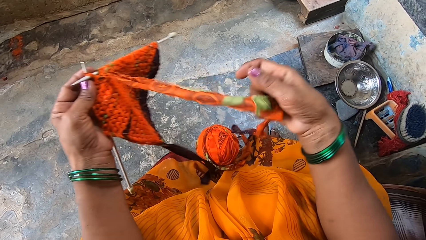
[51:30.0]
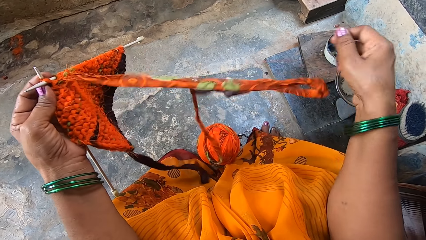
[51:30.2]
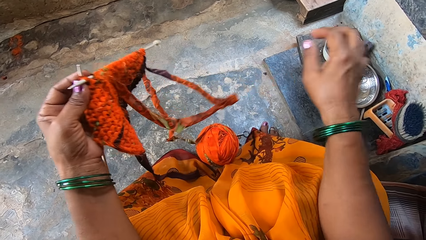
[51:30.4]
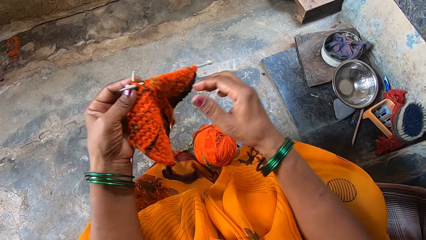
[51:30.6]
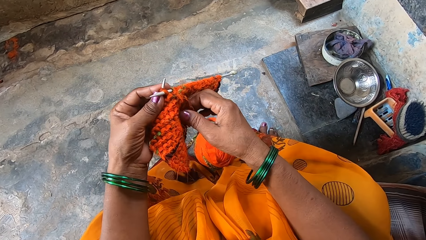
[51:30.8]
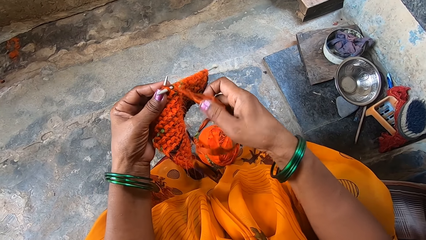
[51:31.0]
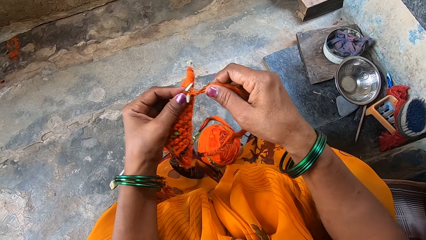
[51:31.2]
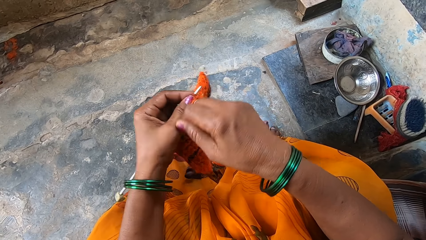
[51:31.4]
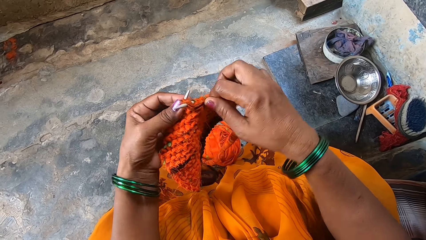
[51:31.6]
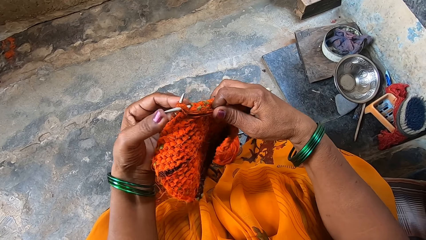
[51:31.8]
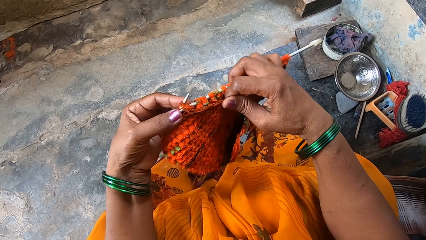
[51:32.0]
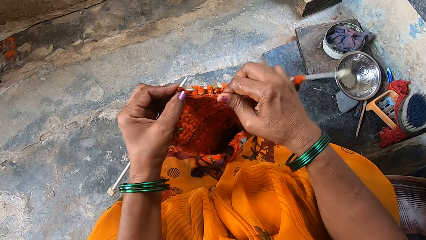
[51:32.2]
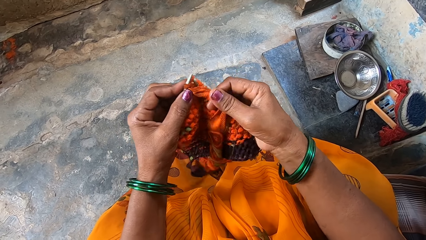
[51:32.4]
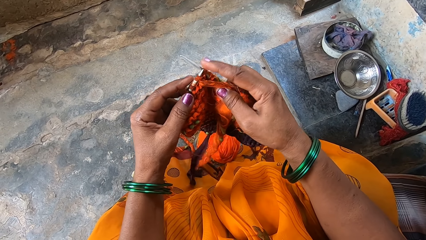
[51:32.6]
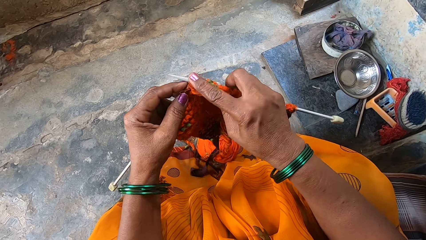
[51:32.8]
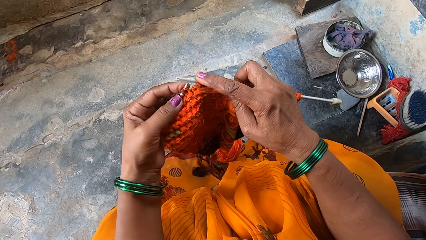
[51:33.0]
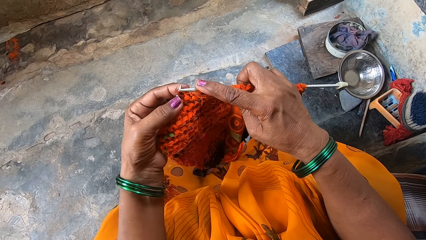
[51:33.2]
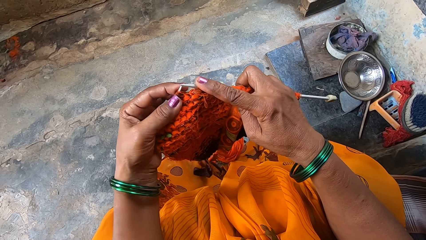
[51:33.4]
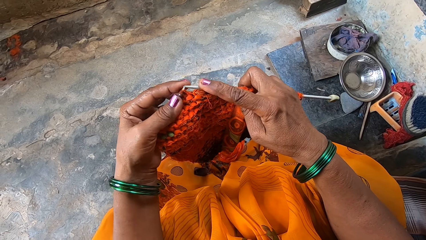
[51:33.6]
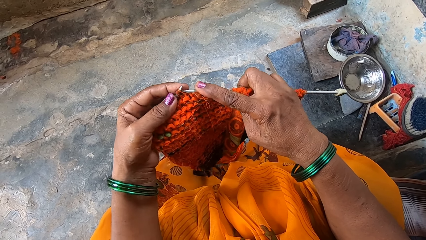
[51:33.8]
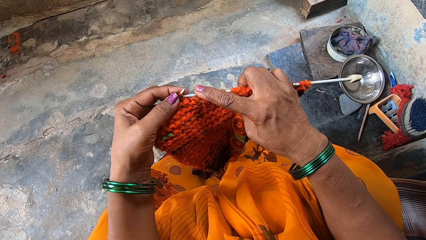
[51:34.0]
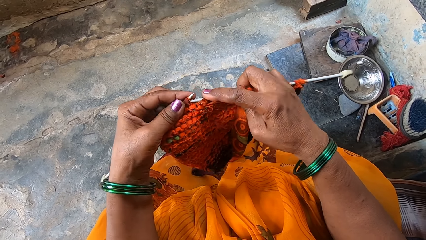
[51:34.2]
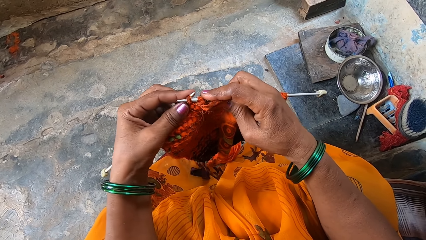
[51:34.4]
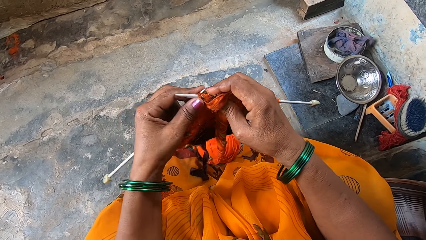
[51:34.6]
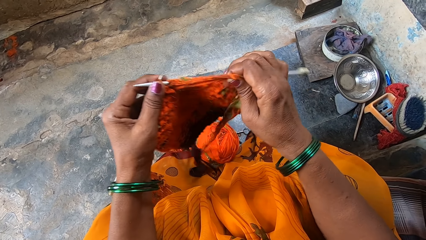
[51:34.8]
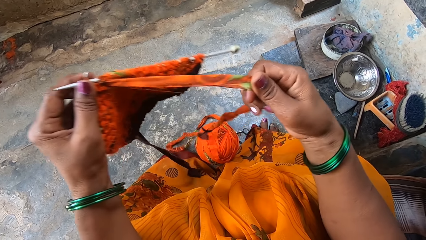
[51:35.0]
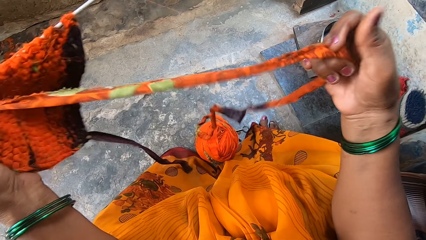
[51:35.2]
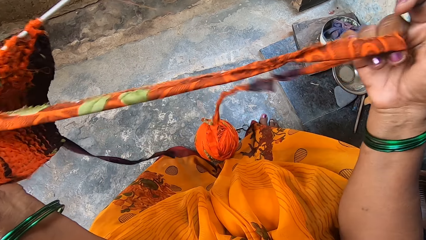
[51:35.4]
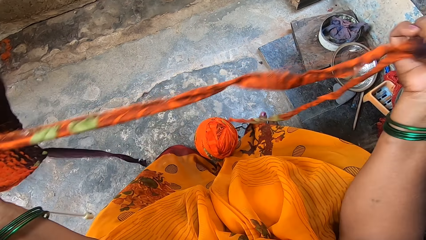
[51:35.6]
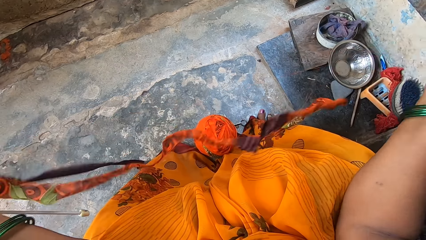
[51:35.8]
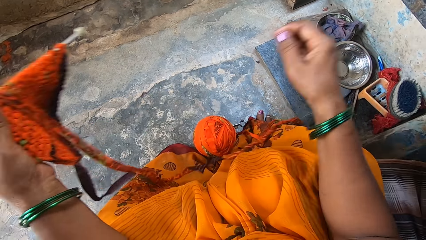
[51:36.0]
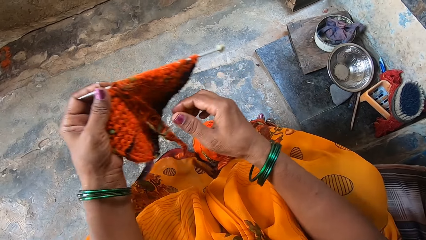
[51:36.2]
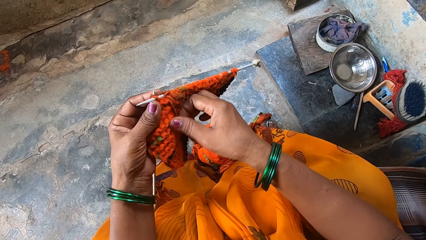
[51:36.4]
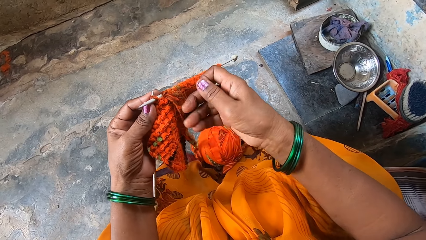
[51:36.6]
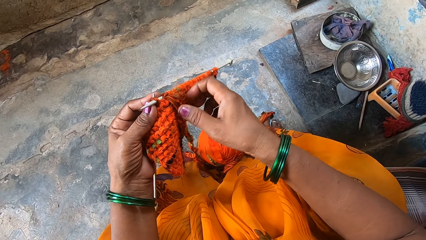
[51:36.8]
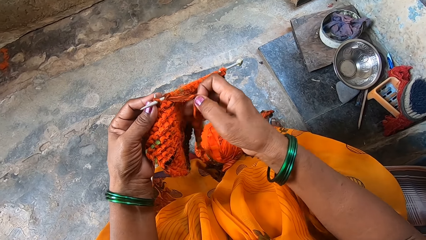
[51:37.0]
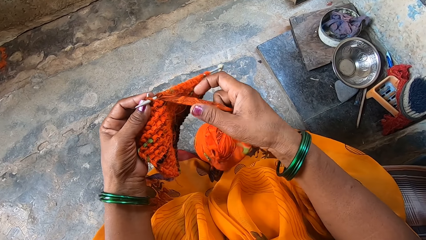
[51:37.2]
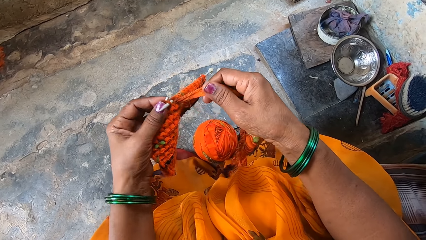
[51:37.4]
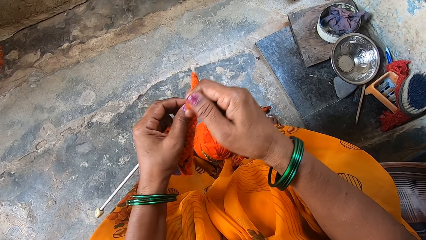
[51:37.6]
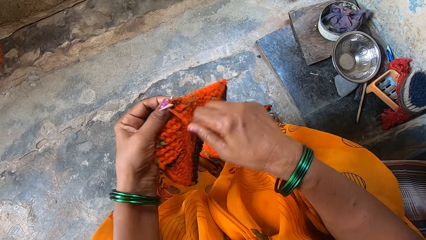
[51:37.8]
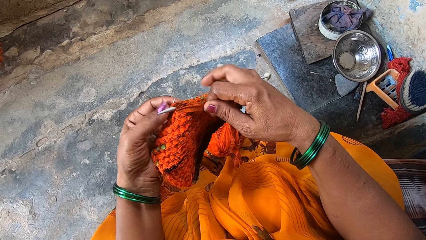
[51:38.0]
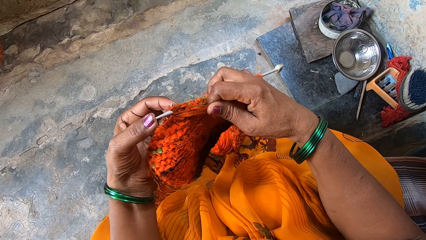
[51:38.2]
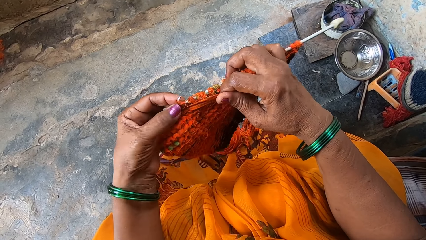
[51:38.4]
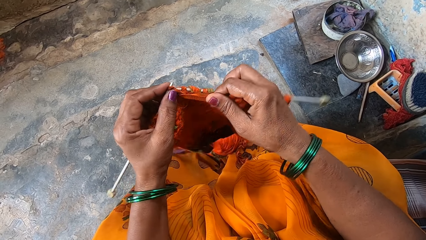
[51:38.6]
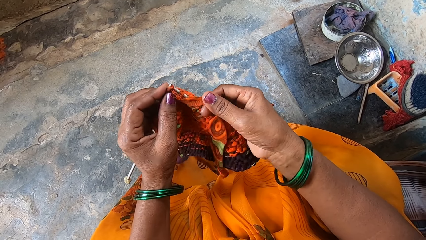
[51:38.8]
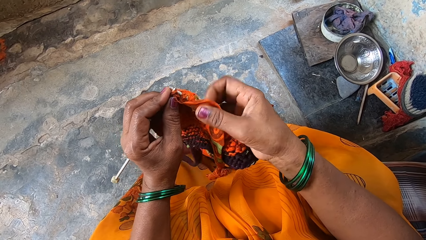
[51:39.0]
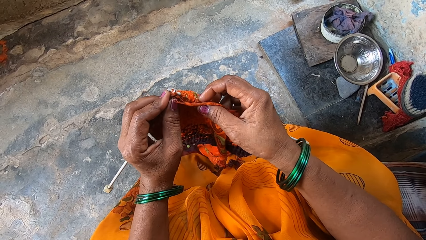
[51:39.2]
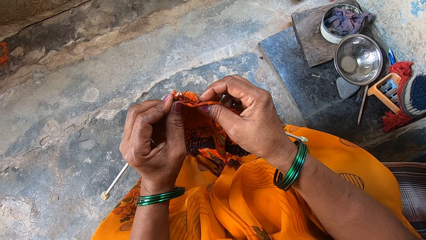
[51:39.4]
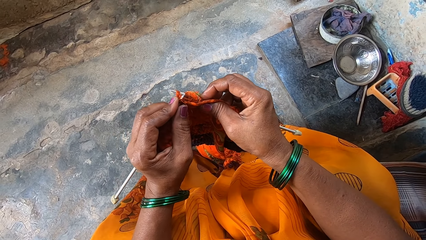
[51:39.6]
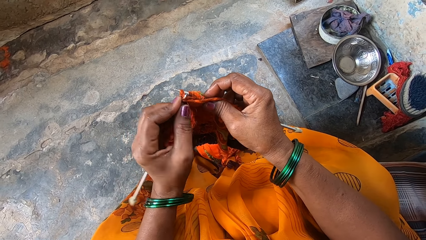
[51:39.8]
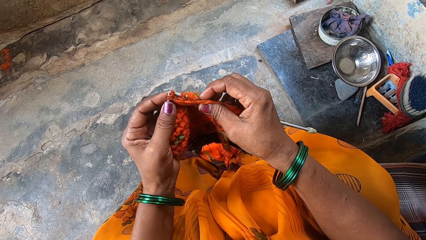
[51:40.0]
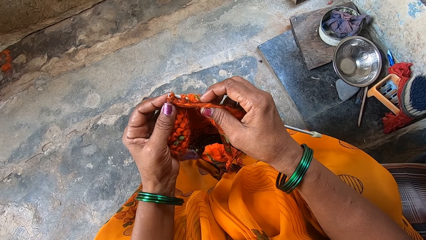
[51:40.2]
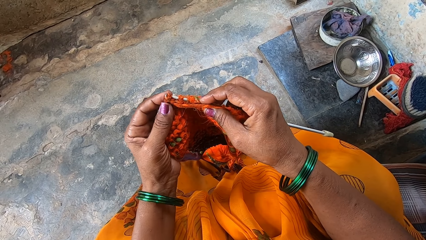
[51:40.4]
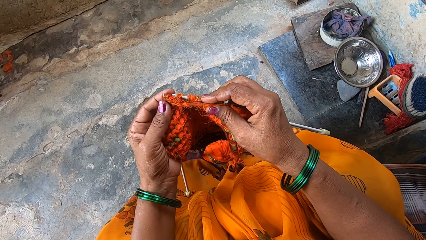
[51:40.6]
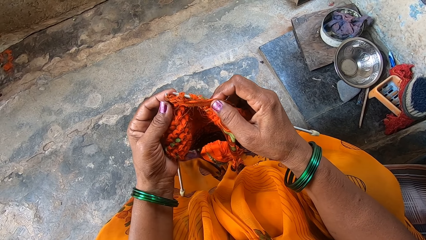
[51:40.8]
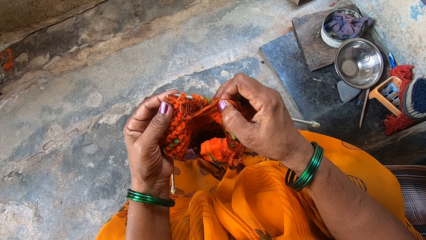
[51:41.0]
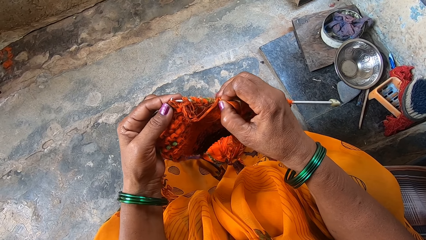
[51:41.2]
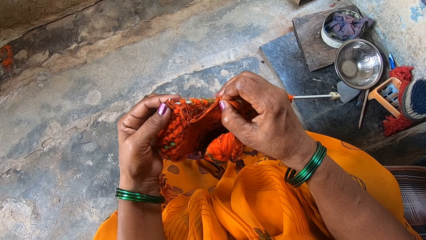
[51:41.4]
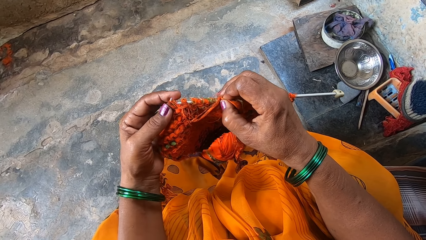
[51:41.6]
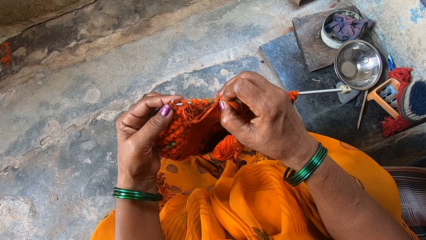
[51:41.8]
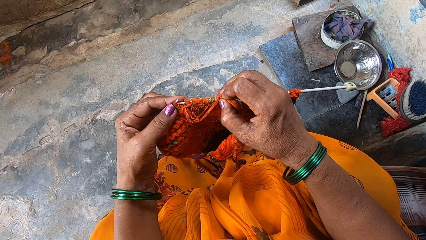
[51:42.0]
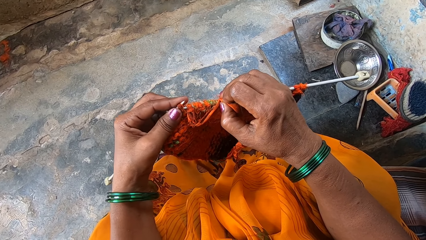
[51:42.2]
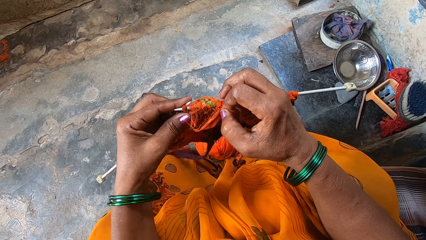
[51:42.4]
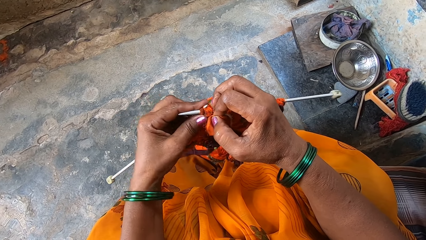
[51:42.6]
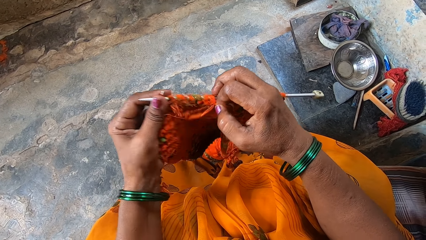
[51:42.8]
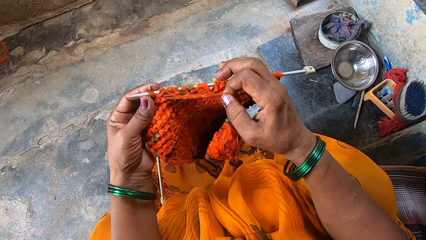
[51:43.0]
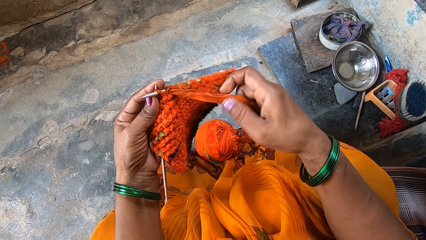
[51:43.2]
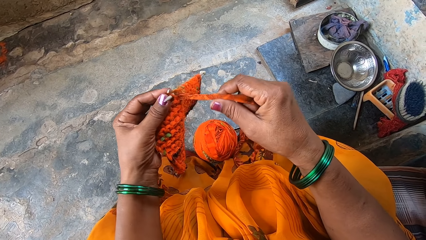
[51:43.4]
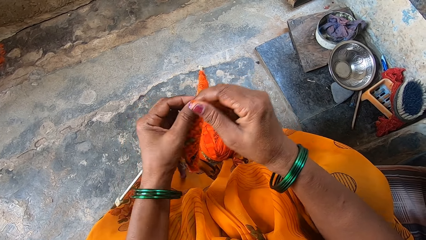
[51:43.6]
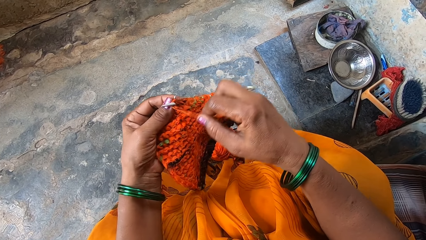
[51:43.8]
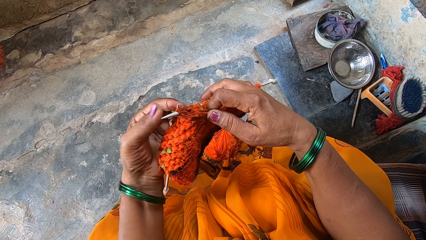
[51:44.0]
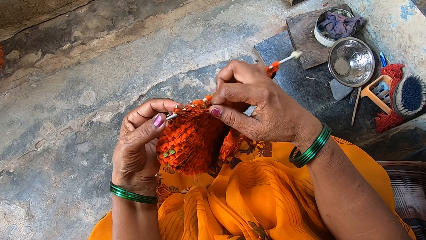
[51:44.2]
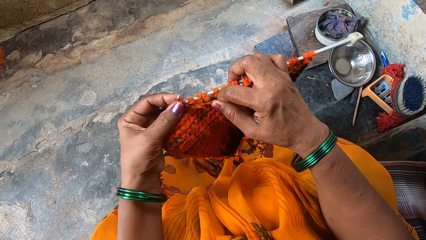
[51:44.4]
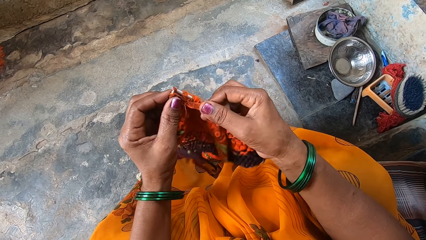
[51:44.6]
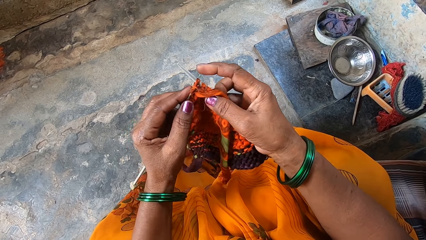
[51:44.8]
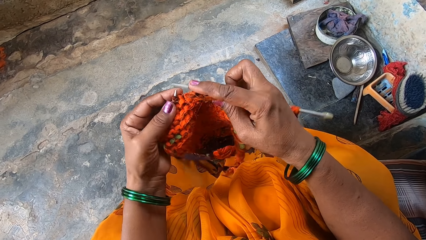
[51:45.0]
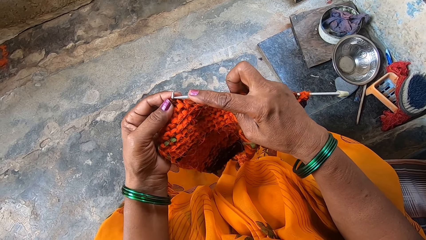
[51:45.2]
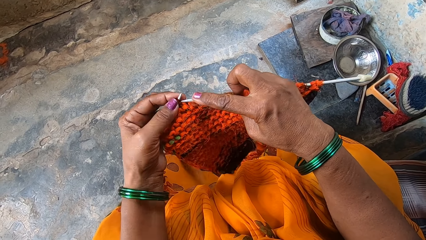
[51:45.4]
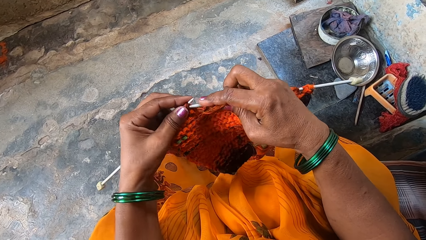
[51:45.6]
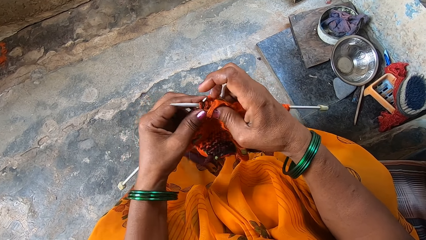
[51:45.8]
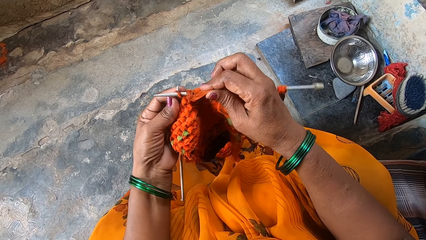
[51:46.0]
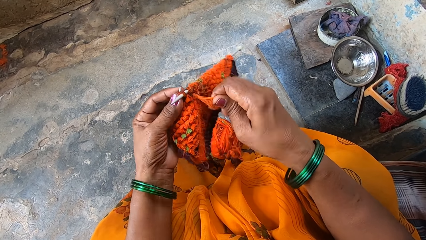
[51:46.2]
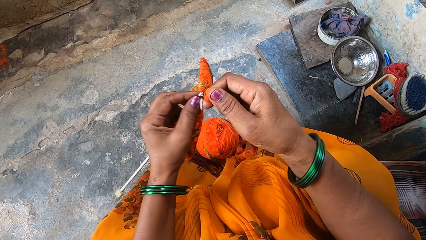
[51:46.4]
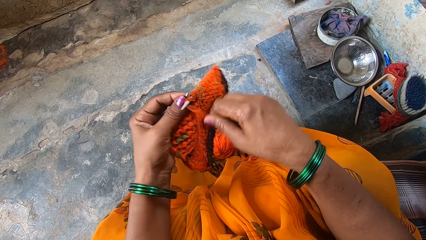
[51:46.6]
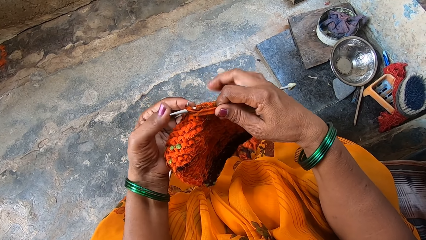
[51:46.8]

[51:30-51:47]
The camera wearer grips a thread. They straighten the thread. They hold the thread again. They loop the thread on a knitting needle. They grip the knitting needle. They knit the fabric. They pull the thread. They stretch out the knitting material. They hold the thread. They loop the thread on the knitting needle. They knit the fabric with cloth strips. They grip the knitting needle. They stitch the fabric. They hold the thread. They loop the thread on the knitting needle. They knit the fabric. They grip the knitting needle.
